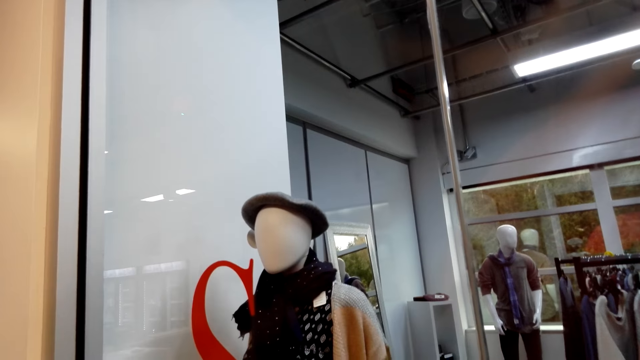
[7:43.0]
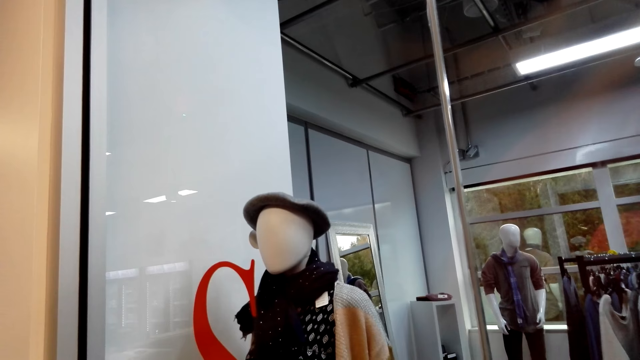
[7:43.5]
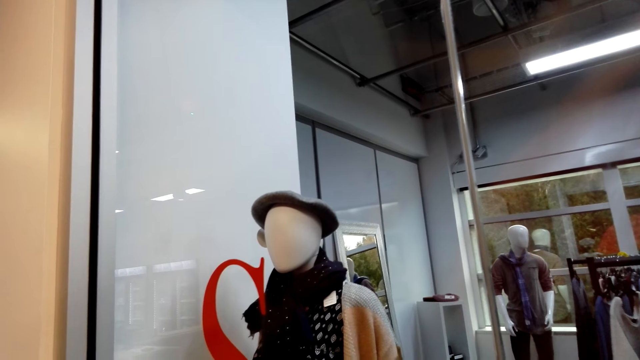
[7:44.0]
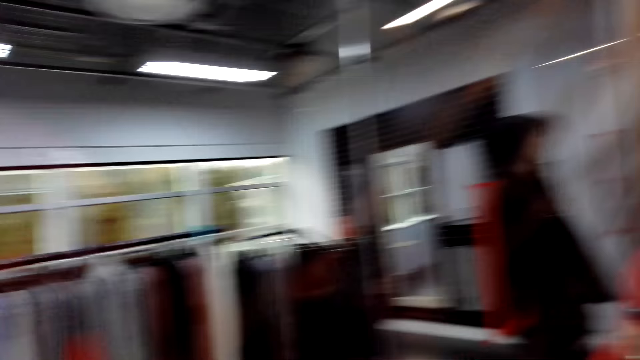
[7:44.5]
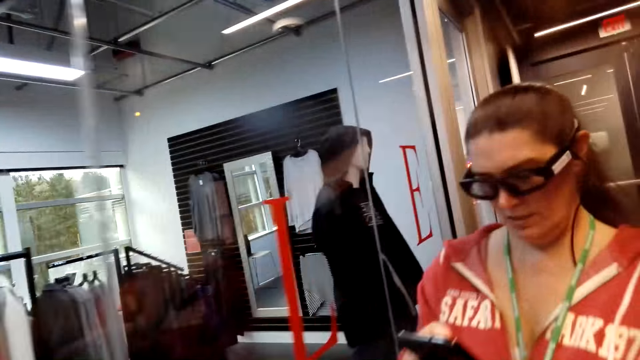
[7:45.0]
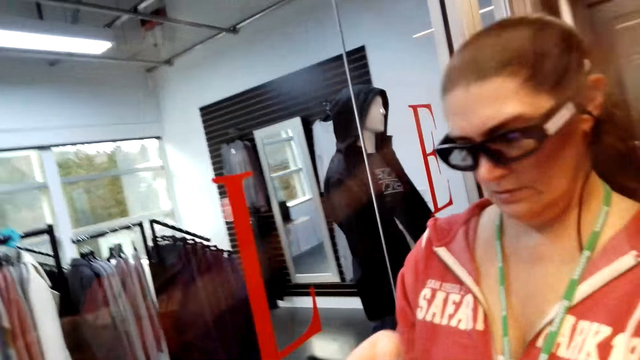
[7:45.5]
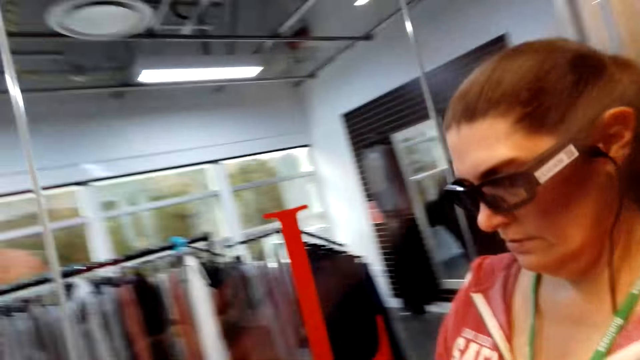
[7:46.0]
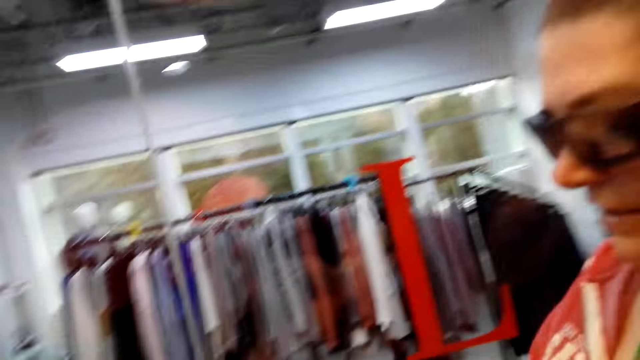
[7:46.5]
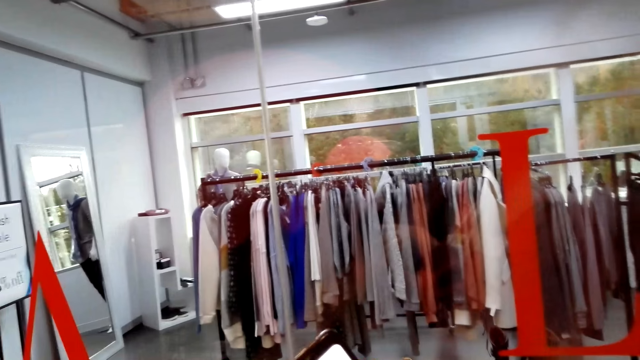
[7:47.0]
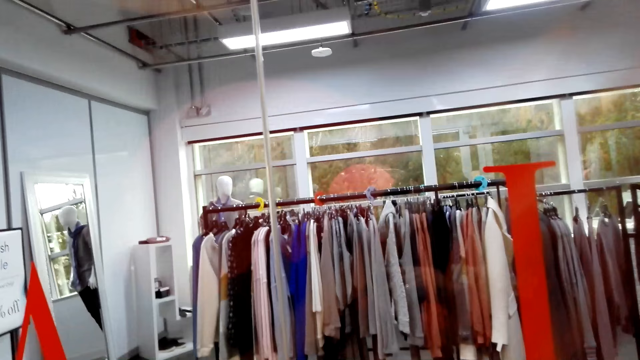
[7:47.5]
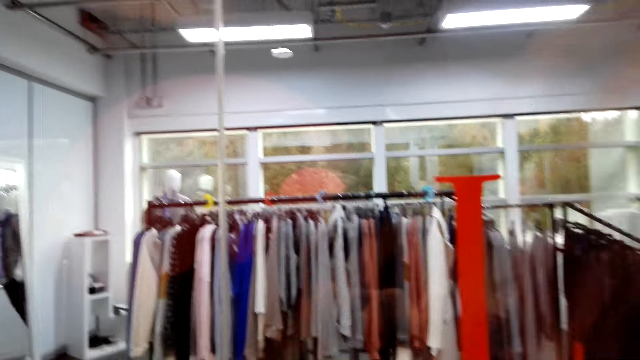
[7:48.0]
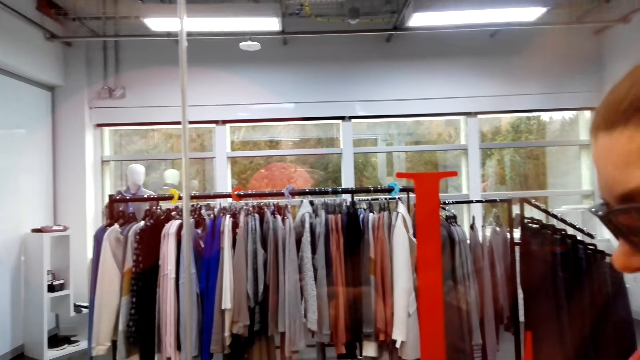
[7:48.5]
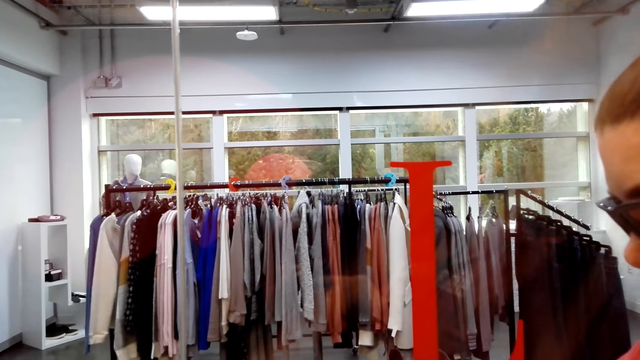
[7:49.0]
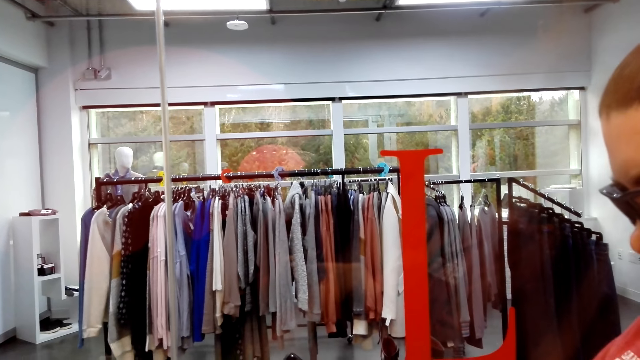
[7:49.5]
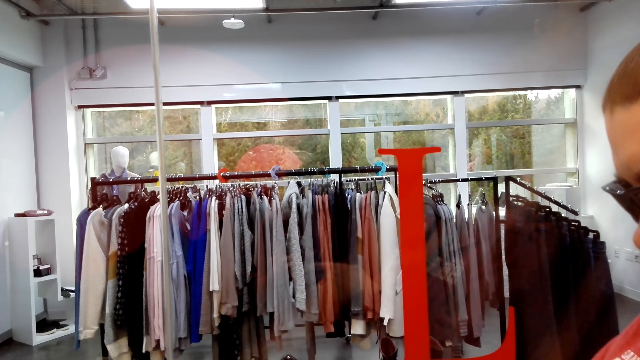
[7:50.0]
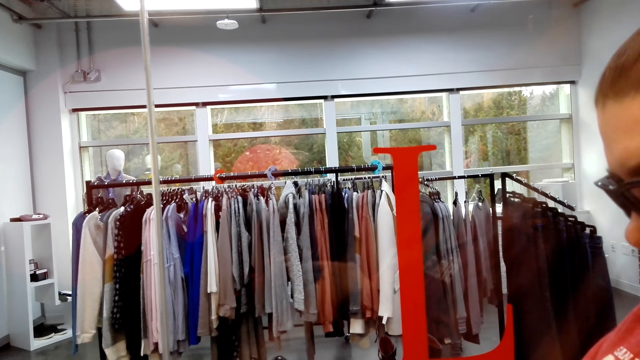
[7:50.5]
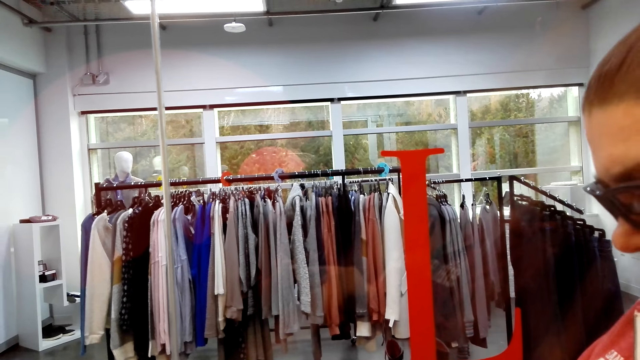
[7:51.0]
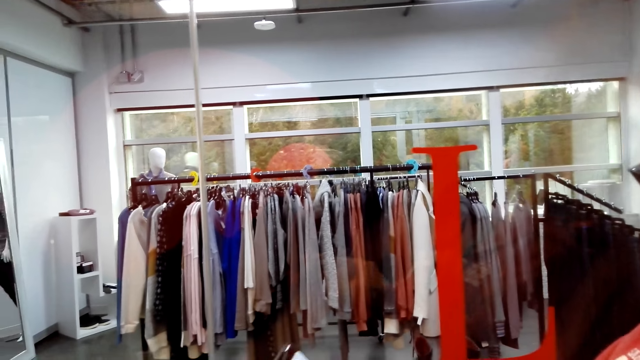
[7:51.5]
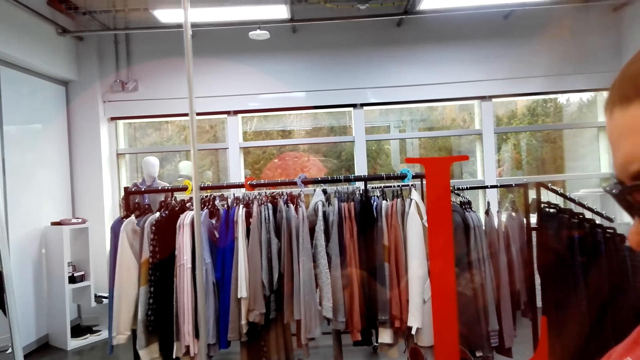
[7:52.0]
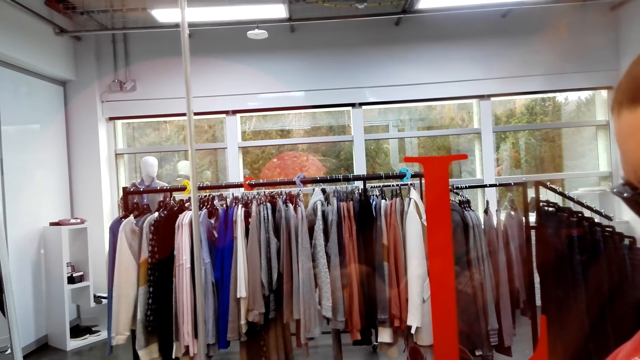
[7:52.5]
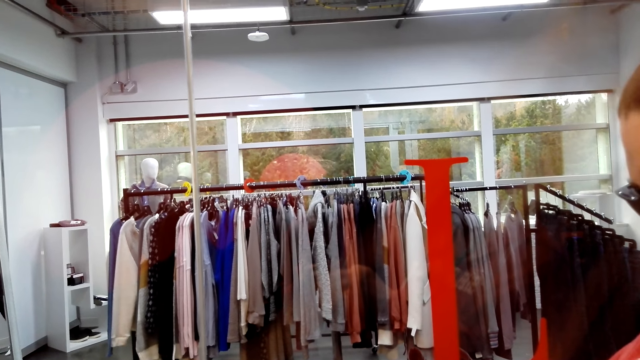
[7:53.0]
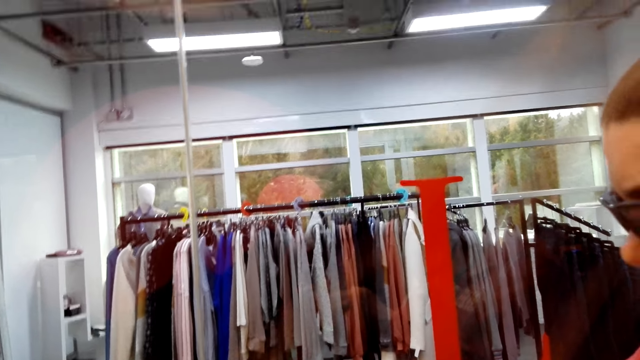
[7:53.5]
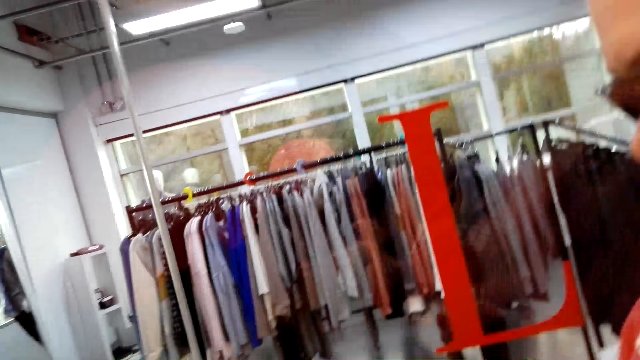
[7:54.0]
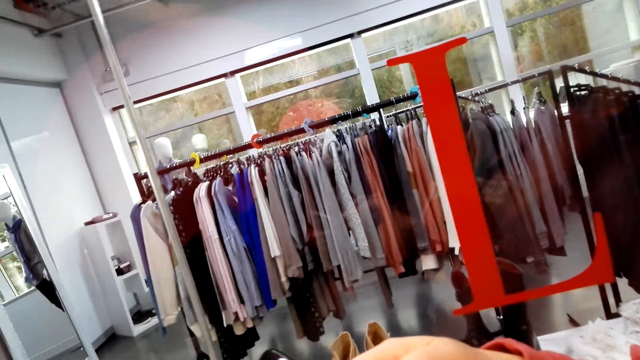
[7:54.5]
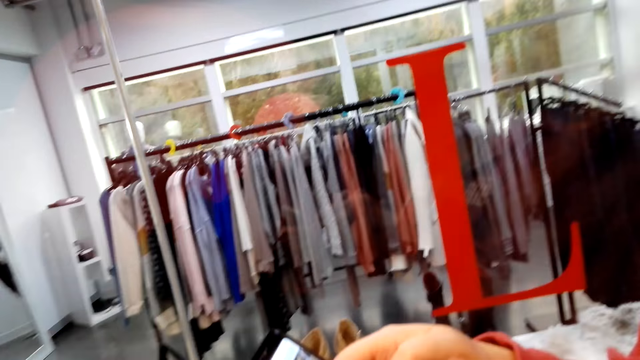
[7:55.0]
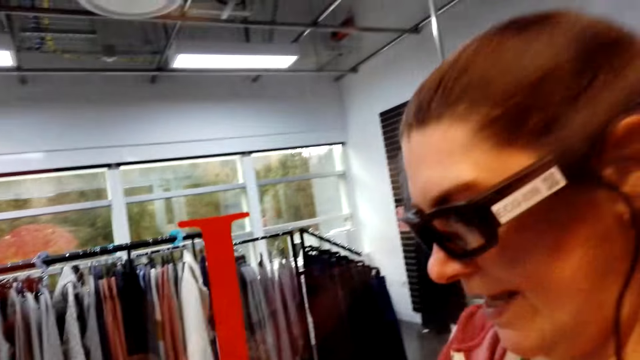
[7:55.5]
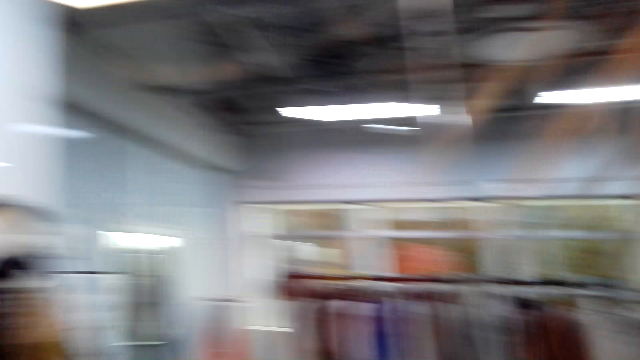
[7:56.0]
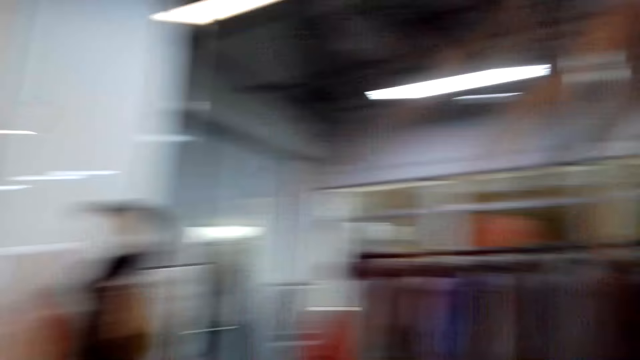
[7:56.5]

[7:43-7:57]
A man operates the phone. The camera wearer stares at the man.

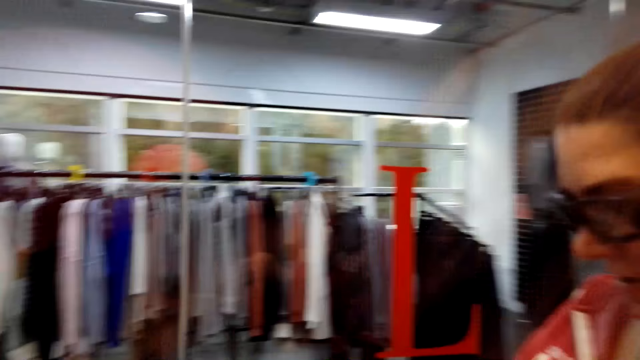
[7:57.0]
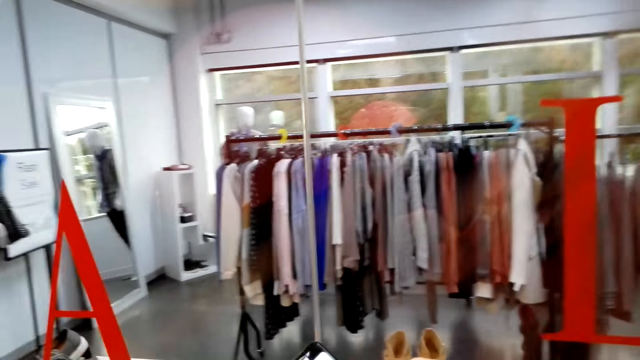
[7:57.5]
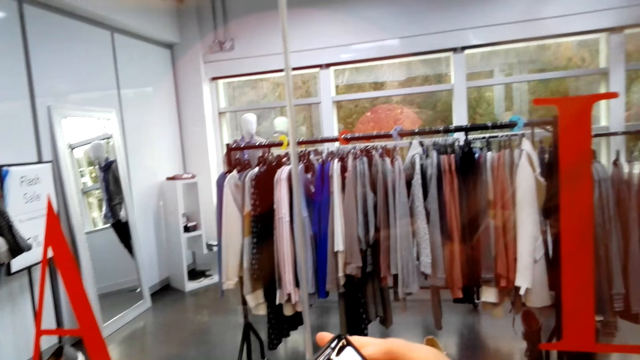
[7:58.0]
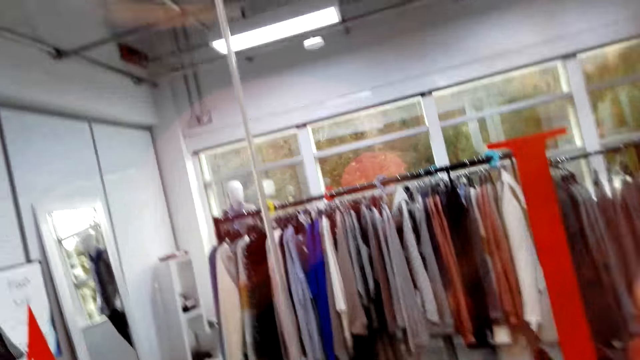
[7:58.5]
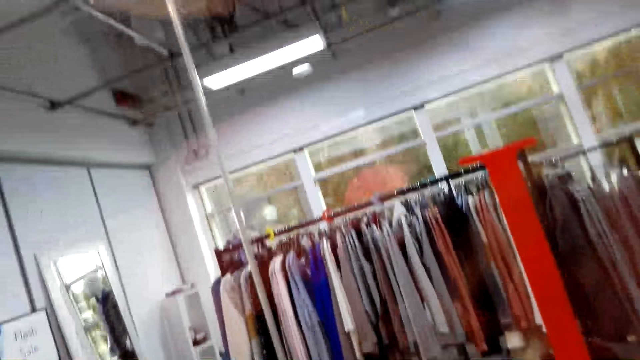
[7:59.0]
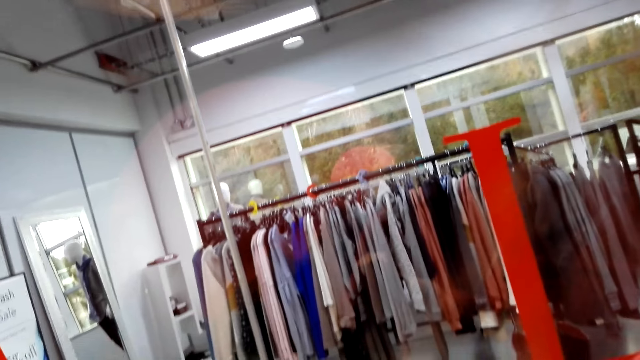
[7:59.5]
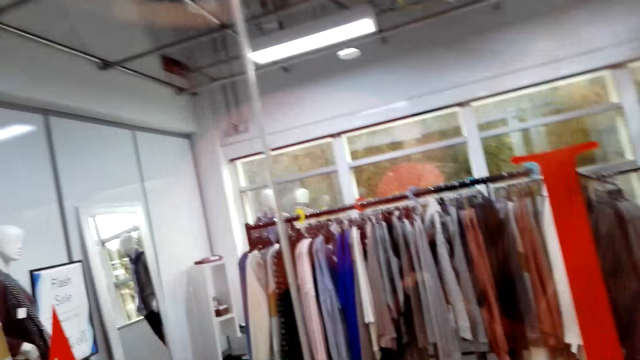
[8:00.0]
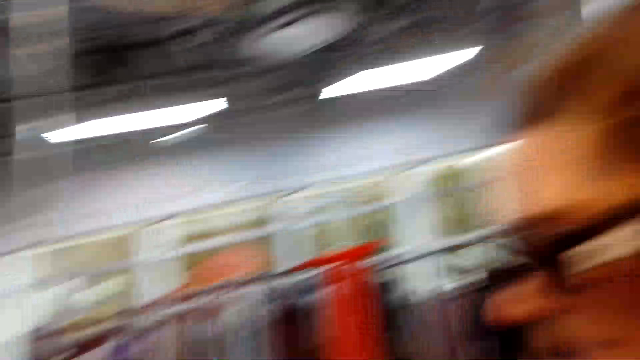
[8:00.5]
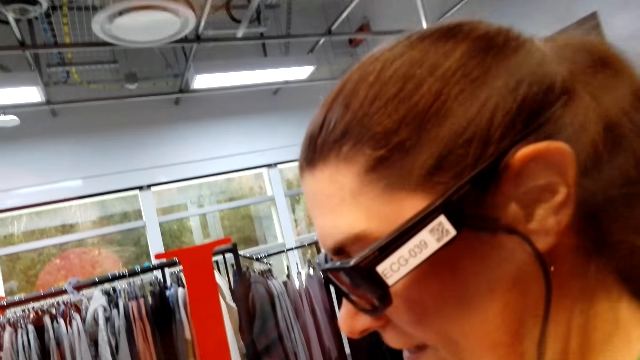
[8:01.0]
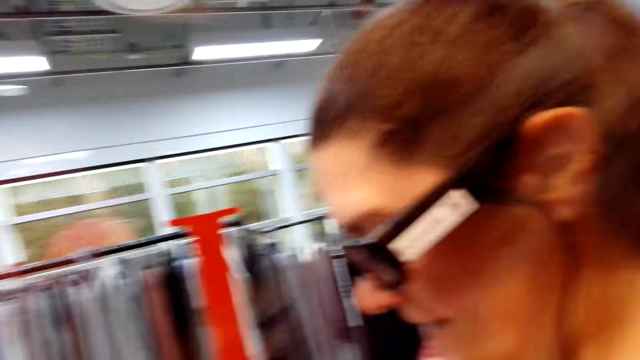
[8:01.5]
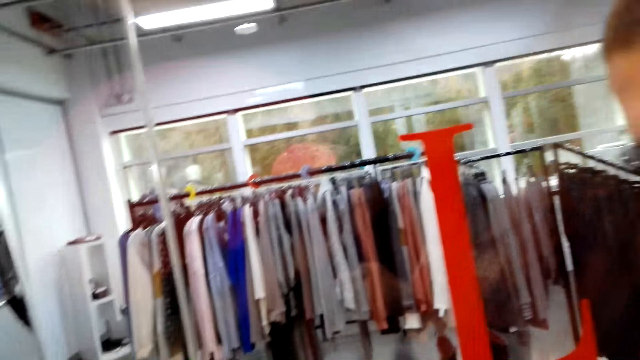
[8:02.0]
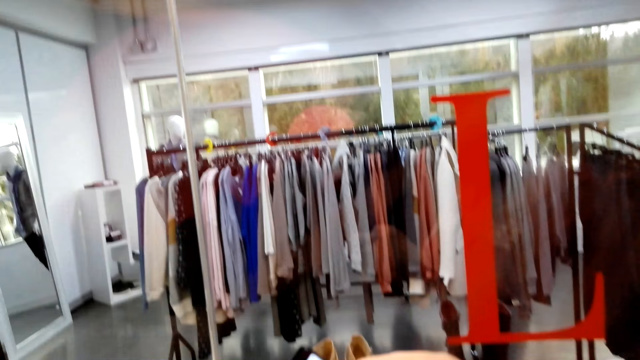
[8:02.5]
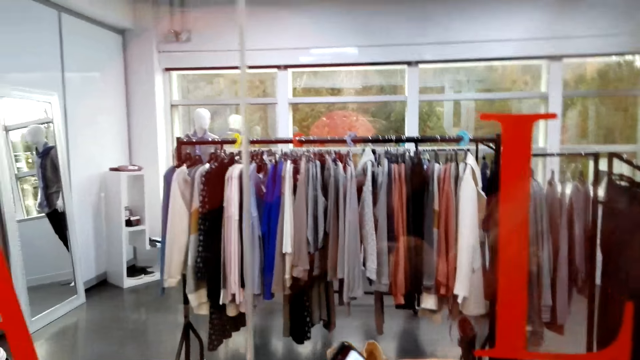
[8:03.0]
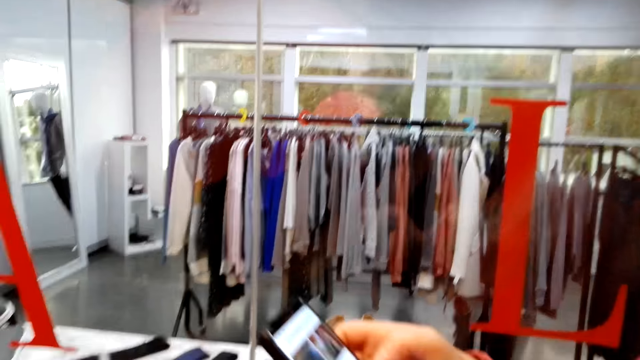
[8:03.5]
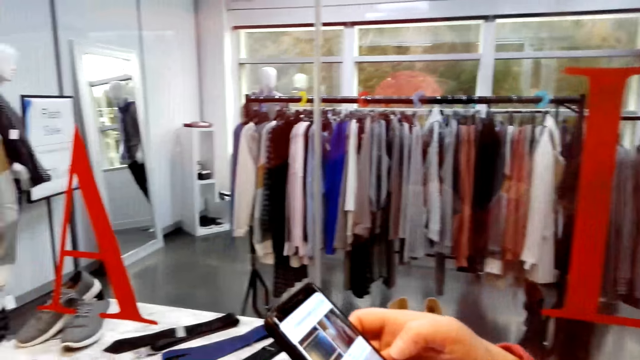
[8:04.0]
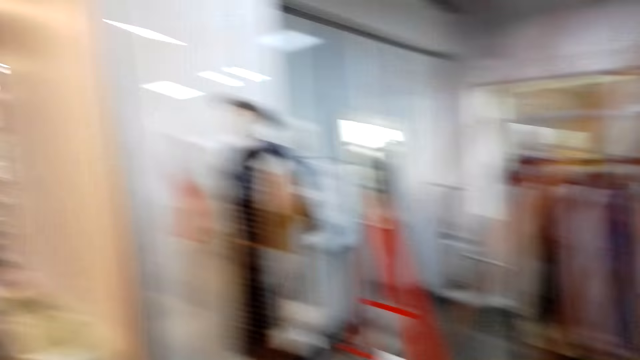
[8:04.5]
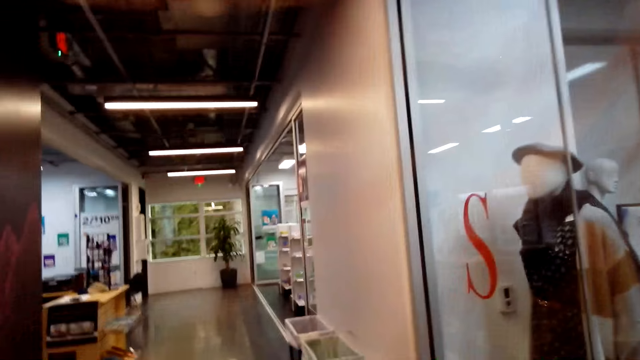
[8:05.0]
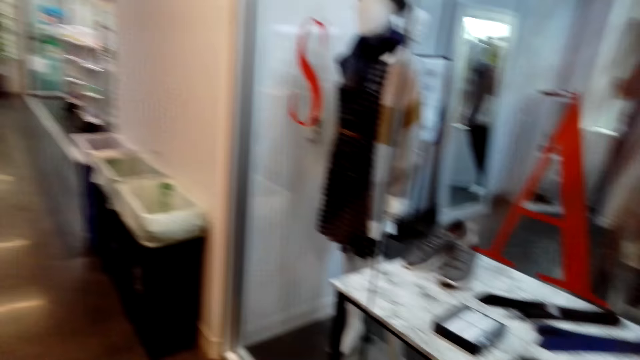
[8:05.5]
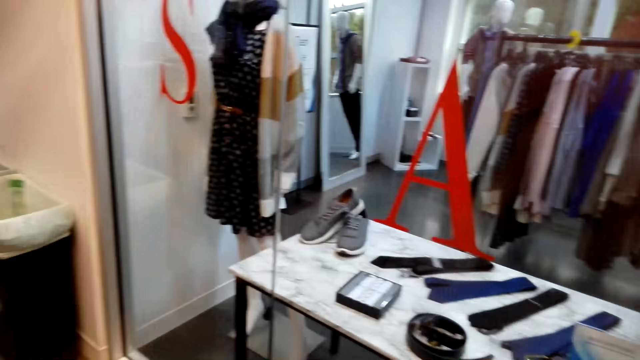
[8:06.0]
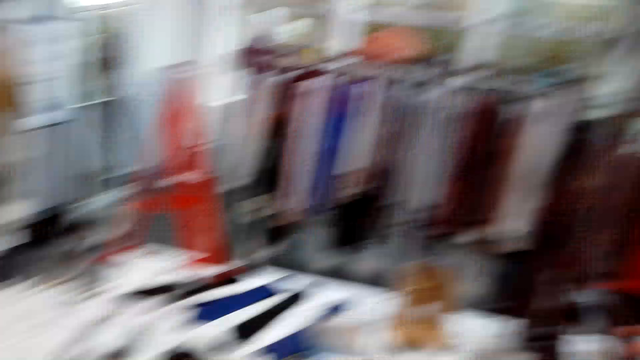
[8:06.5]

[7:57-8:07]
The camera wearer demonstrates something to the man. The man operates the phone.
